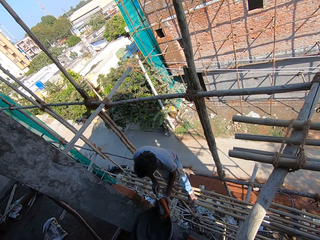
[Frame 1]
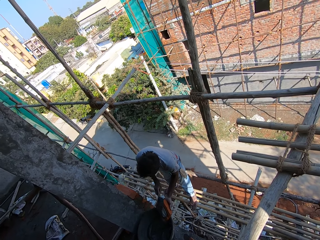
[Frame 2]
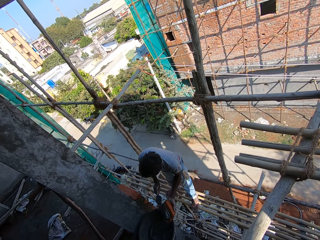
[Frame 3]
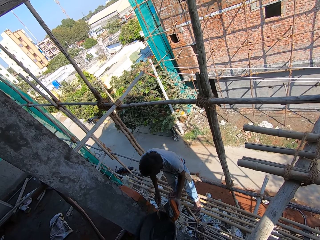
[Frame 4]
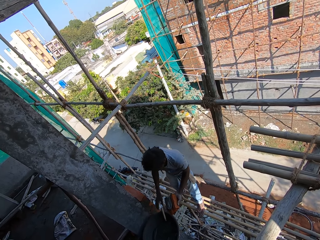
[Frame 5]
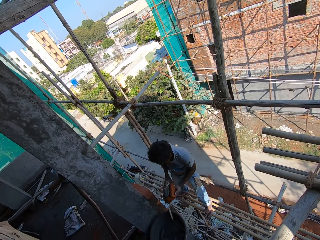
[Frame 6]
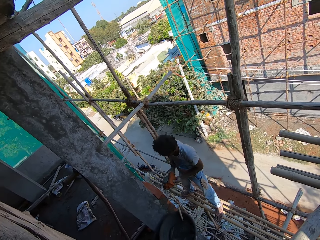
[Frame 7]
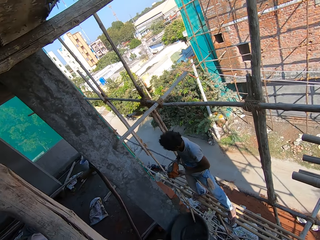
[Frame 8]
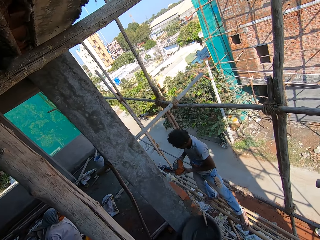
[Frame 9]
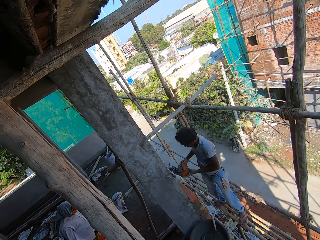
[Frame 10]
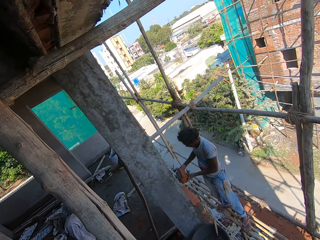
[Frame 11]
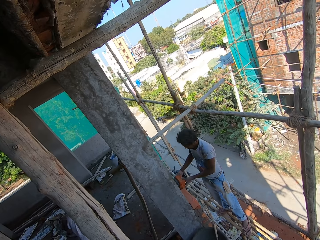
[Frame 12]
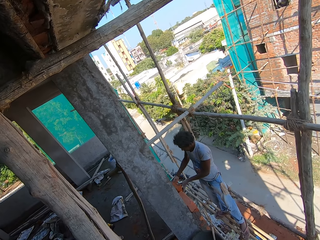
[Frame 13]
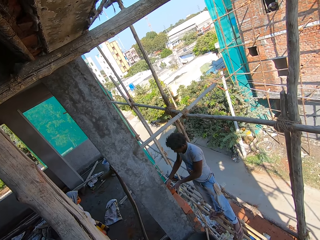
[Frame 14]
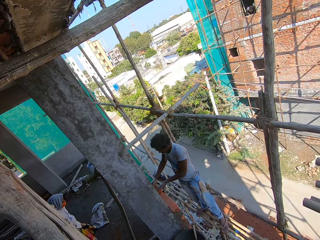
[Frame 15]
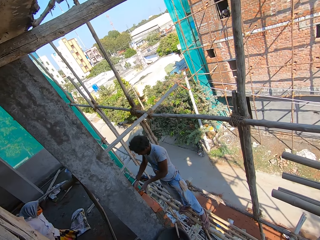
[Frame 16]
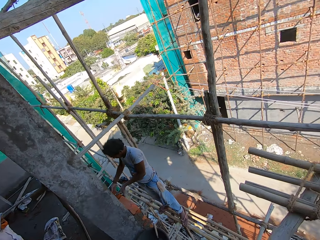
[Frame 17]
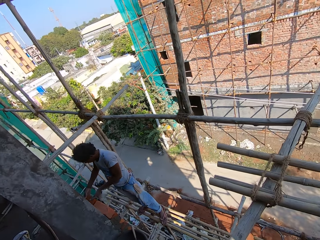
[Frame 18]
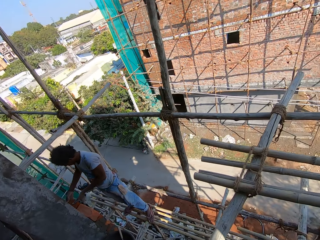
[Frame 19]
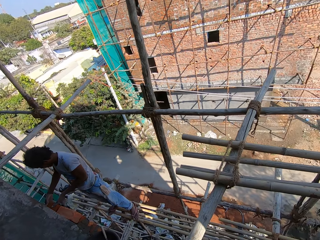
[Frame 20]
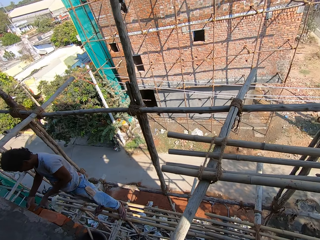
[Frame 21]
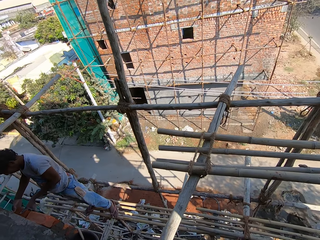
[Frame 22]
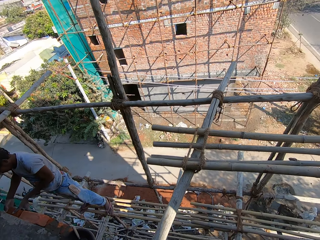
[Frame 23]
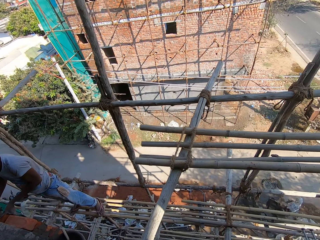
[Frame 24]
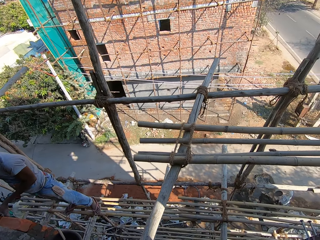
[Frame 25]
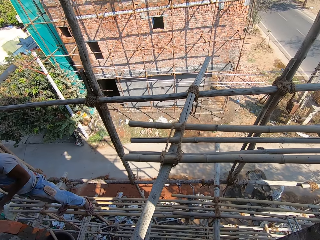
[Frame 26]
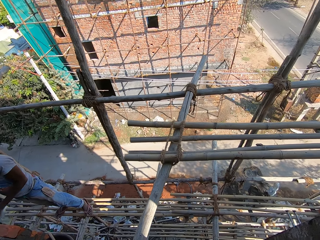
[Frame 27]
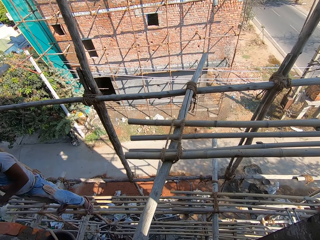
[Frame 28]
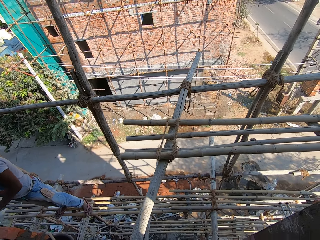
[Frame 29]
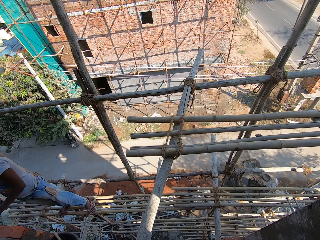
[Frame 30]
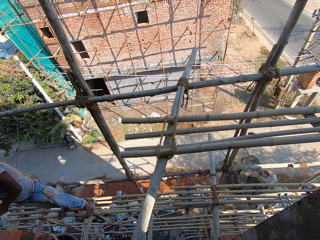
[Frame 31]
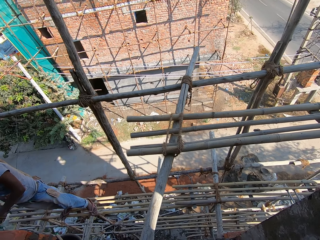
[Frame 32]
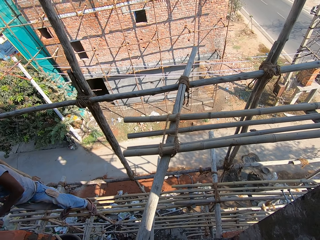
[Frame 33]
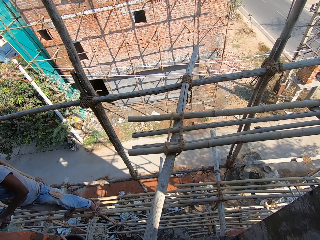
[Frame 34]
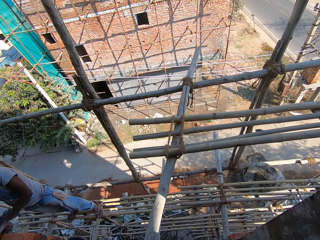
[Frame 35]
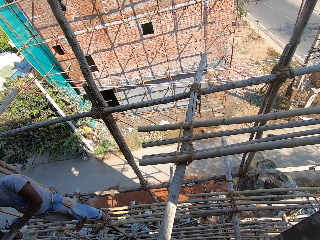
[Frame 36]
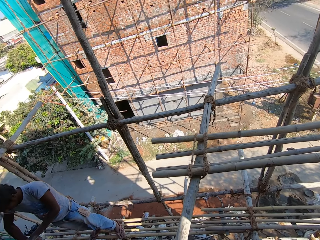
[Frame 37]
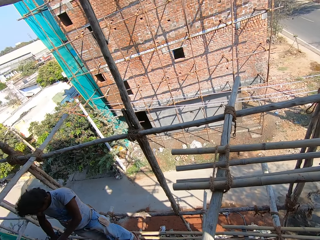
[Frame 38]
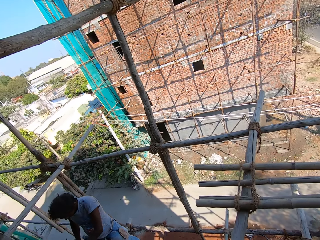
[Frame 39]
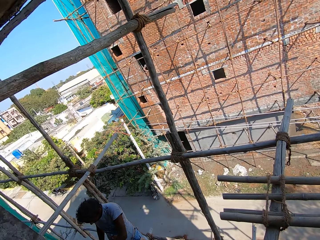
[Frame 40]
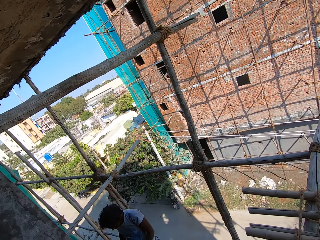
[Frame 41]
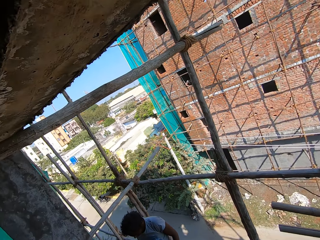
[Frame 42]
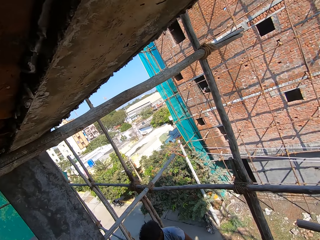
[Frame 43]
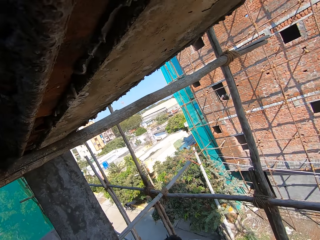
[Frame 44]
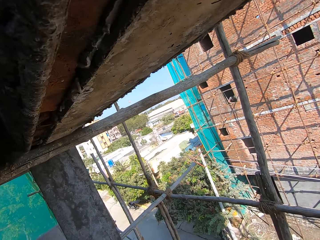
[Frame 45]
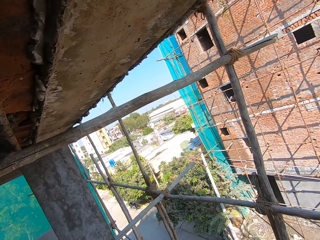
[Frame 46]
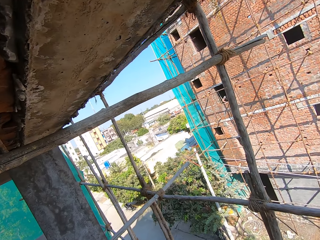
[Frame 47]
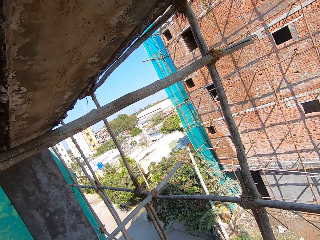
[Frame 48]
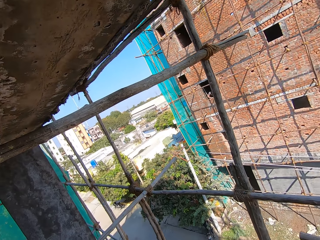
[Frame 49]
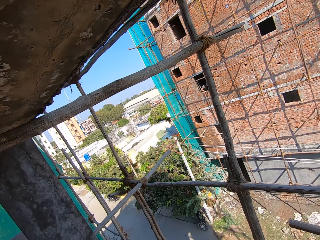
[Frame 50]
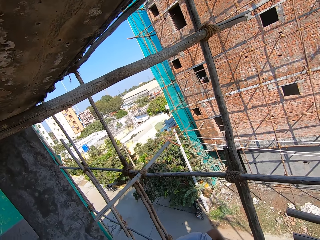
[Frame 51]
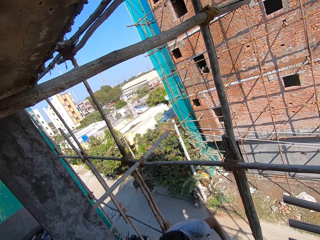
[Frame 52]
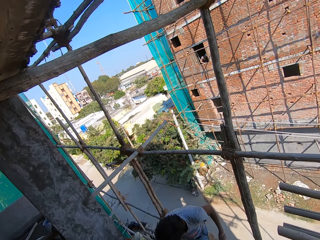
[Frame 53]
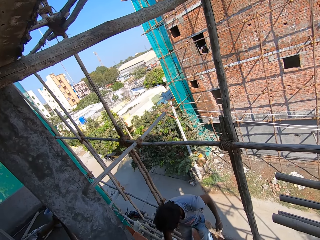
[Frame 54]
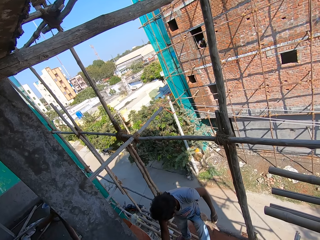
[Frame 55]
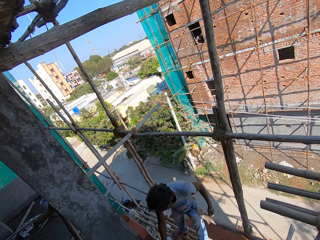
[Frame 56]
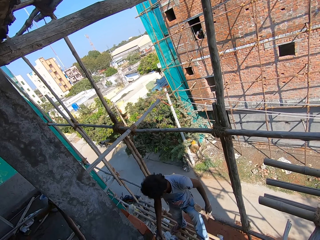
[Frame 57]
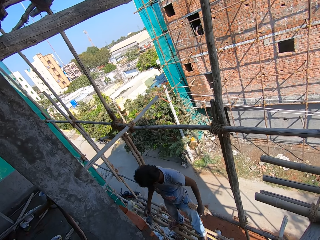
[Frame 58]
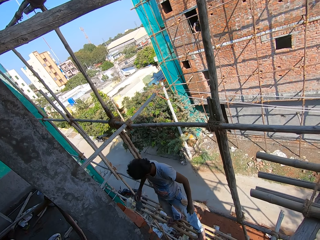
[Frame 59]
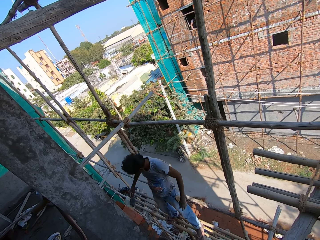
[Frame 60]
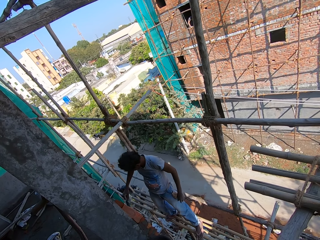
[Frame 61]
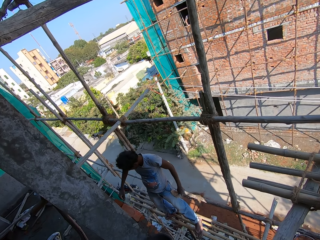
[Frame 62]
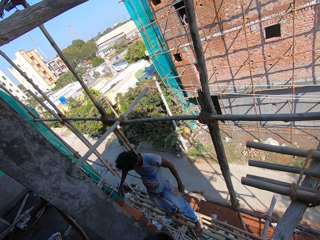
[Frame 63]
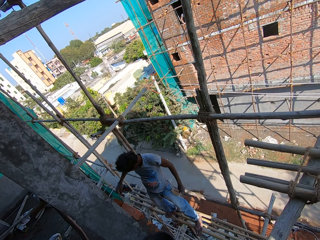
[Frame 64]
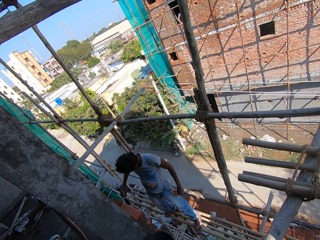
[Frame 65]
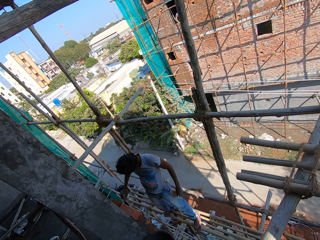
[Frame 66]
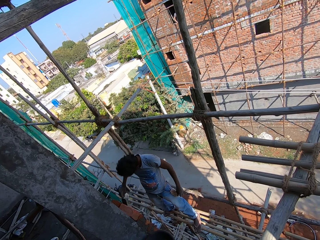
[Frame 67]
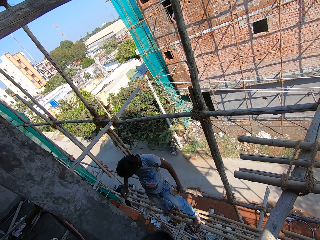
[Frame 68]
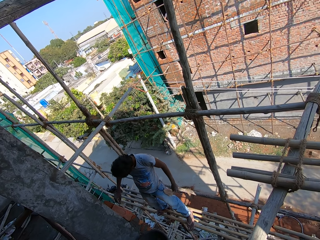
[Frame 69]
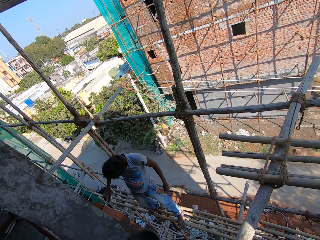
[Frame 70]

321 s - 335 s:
The camera wearer looks around the area. They put cement on a brick. A person puts the cement mixture on the brick and attaches the brick on the wall. The camera wearer talks to the person. They look around the area. They talk to the person.

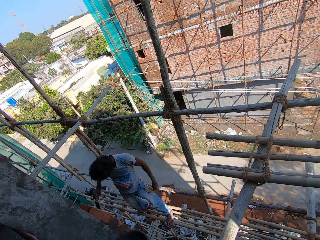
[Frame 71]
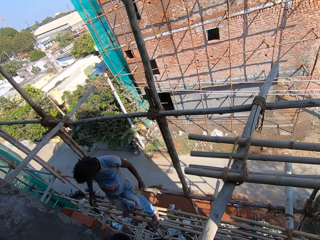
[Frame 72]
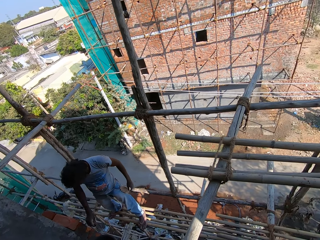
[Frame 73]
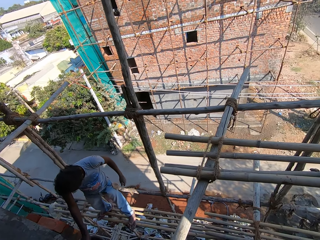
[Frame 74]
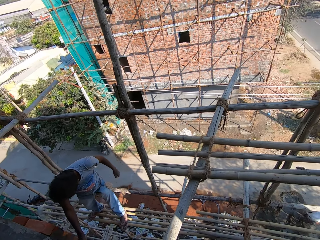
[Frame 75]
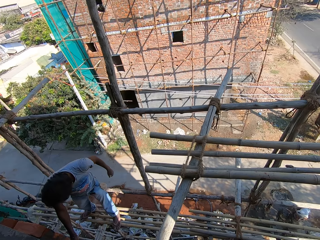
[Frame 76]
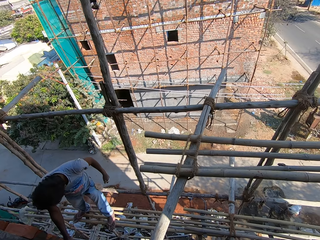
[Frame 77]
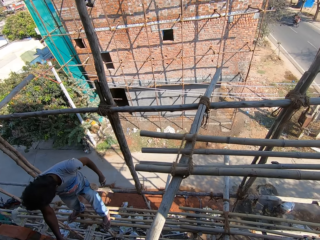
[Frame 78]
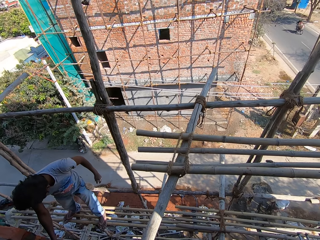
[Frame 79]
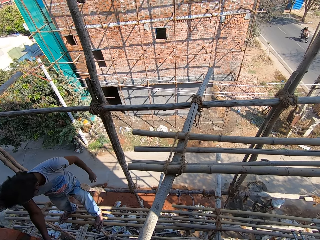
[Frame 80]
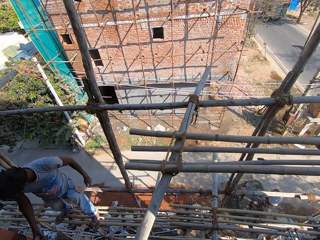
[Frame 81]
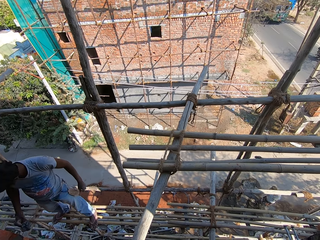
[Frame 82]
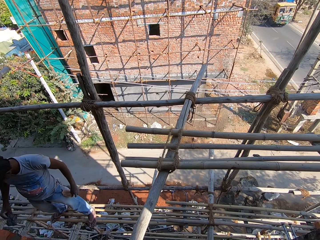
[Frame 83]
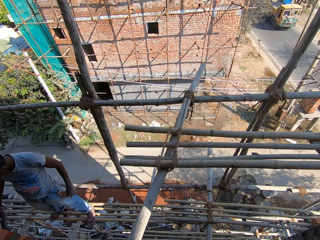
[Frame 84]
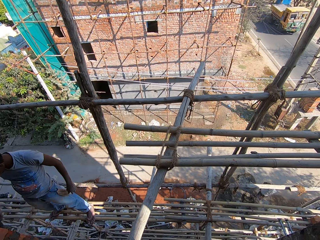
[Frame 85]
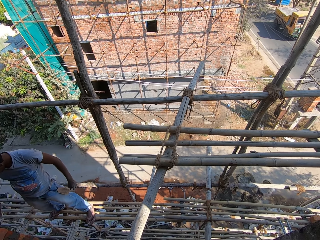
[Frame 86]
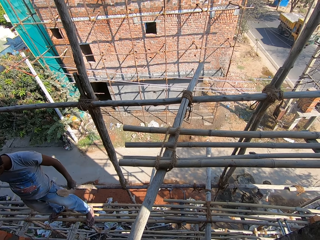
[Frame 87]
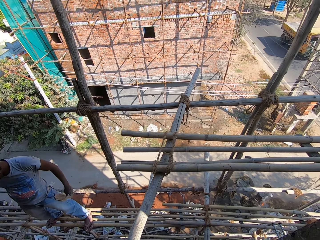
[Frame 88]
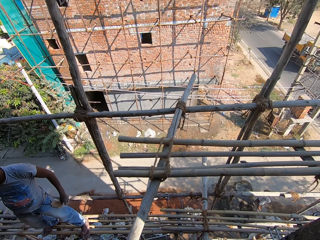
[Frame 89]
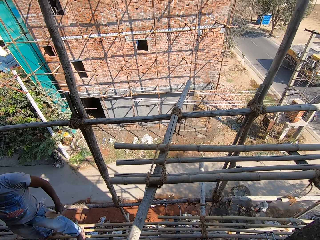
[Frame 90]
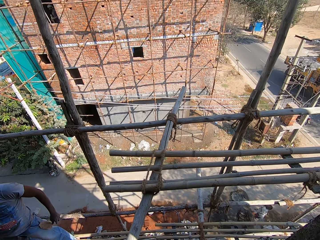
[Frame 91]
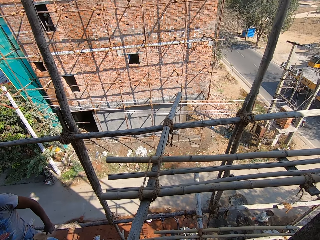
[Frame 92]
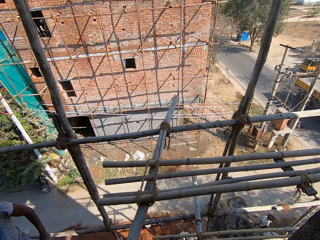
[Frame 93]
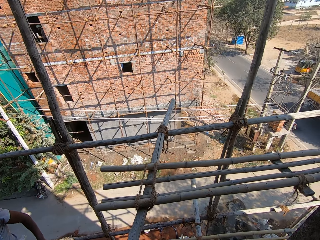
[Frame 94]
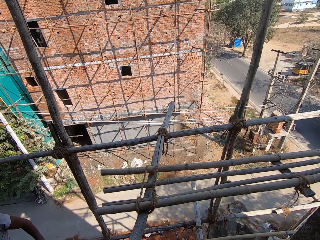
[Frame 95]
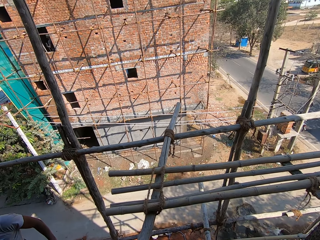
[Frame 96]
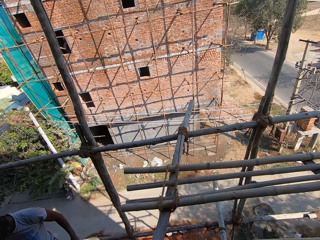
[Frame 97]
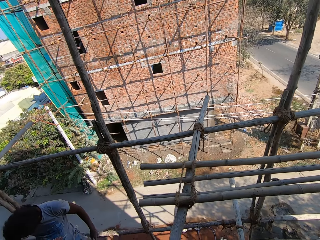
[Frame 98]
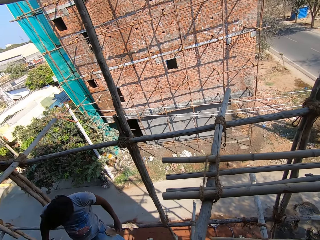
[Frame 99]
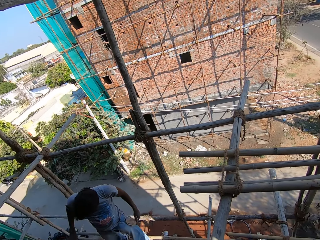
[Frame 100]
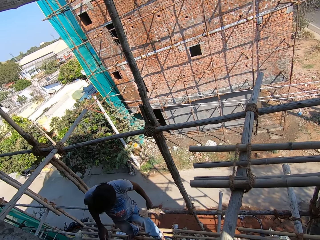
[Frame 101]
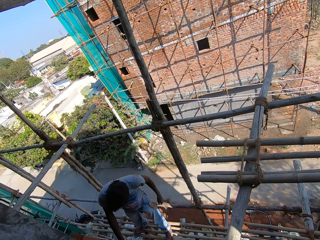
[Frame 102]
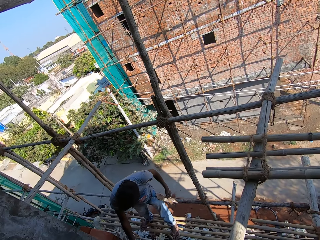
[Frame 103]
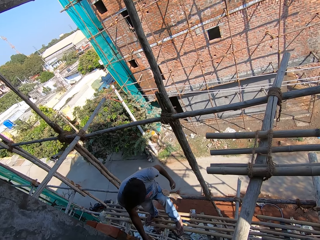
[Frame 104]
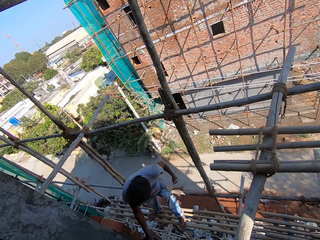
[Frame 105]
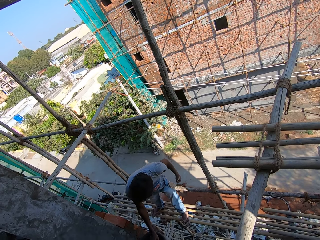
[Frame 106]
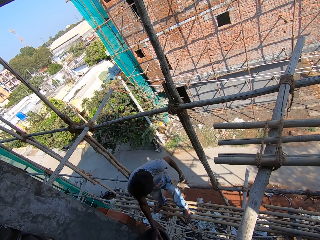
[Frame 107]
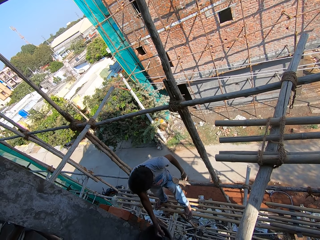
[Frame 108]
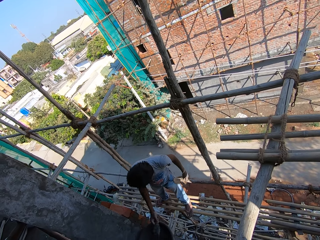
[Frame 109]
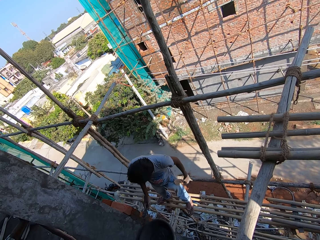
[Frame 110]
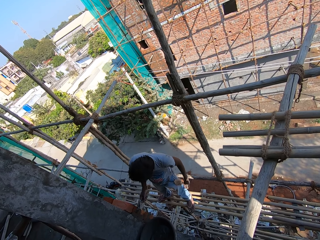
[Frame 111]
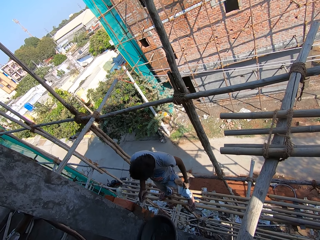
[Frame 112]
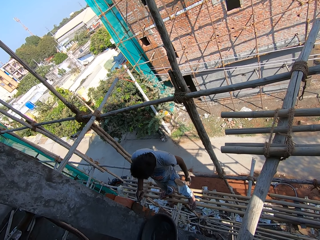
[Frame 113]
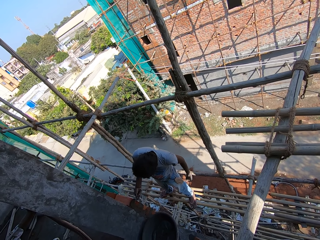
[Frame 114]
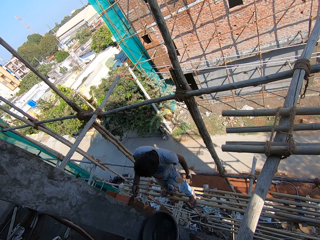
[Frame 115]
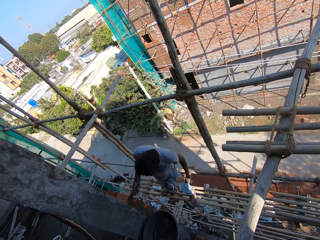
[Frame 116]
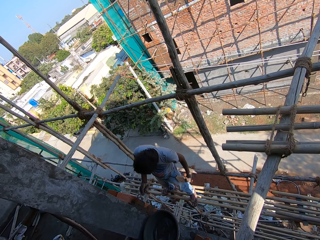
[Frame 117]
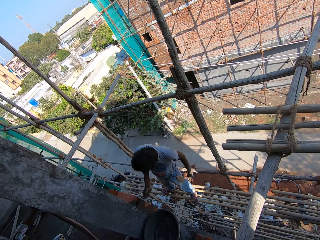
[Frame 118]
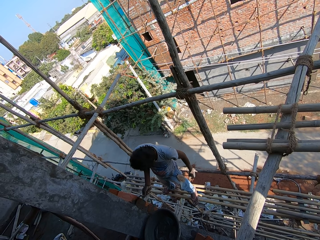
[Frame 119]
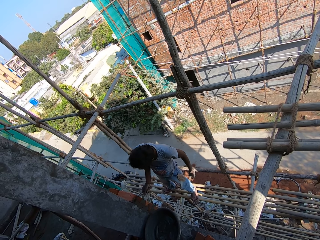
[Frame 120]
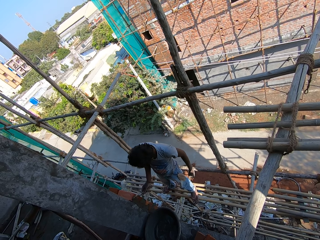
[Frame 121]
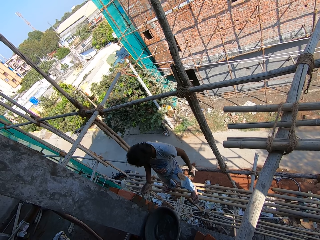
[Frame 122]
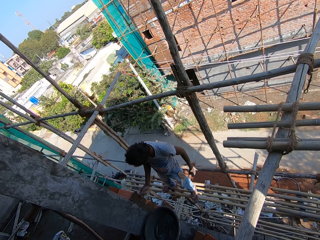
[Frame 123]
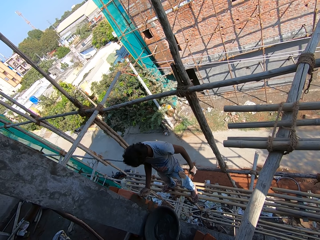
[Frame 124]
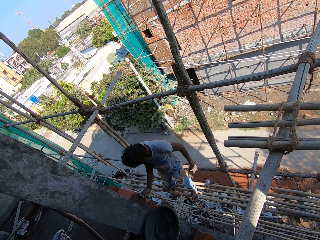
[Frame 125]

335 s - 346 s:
The camera wearer looks around the area. A man scoops cement and cements a wall.
